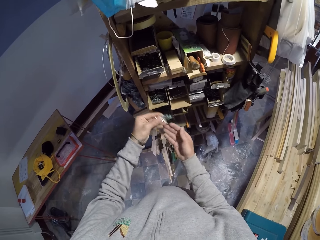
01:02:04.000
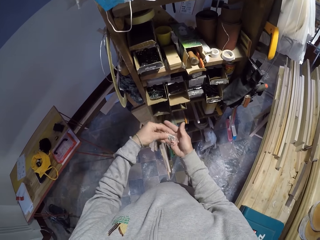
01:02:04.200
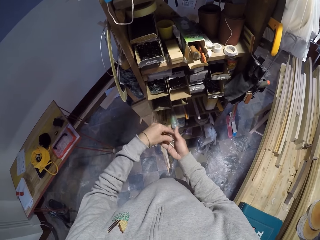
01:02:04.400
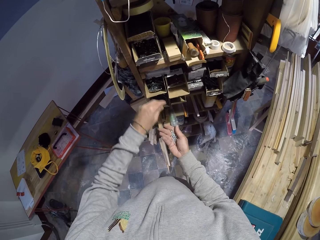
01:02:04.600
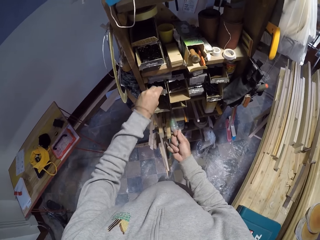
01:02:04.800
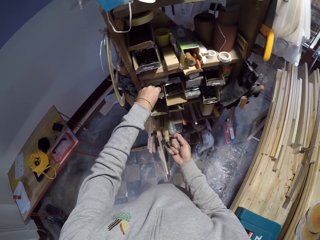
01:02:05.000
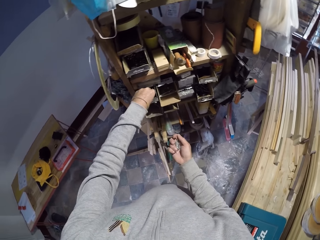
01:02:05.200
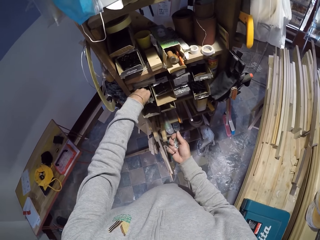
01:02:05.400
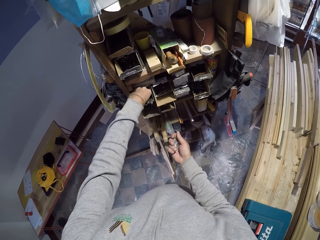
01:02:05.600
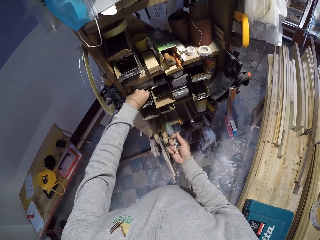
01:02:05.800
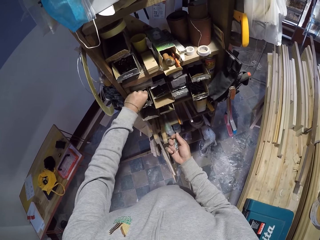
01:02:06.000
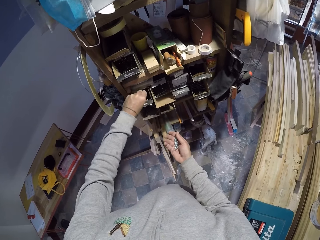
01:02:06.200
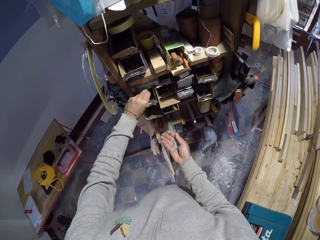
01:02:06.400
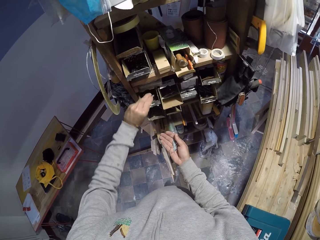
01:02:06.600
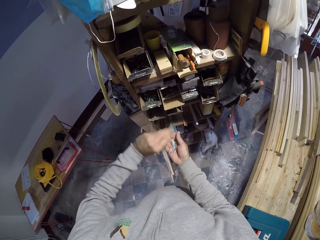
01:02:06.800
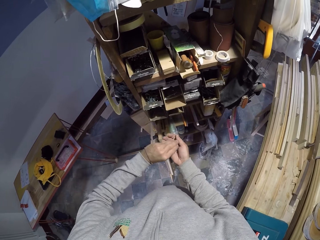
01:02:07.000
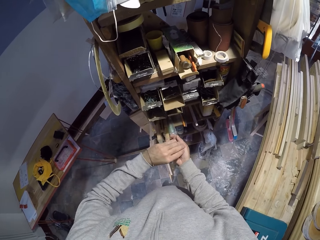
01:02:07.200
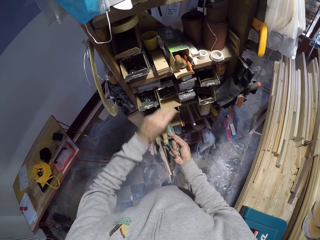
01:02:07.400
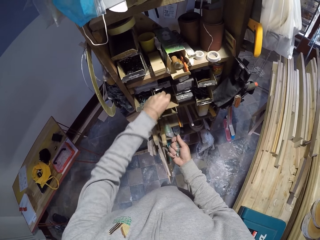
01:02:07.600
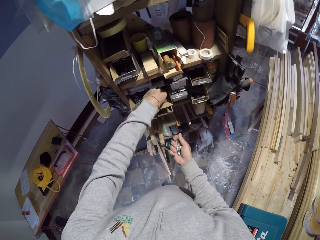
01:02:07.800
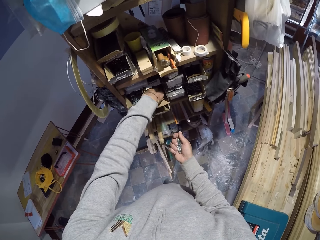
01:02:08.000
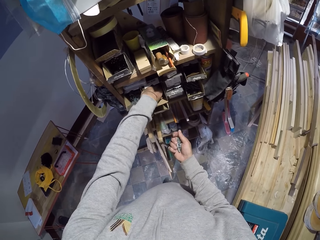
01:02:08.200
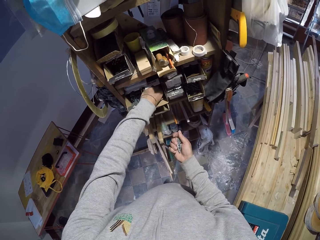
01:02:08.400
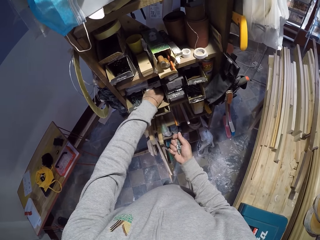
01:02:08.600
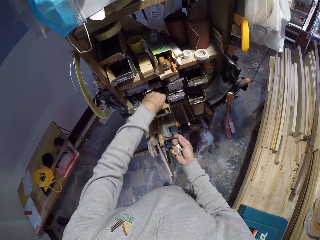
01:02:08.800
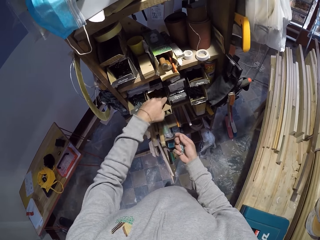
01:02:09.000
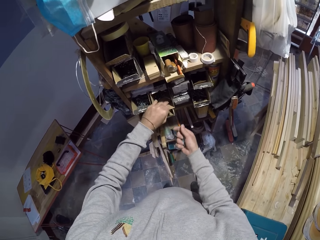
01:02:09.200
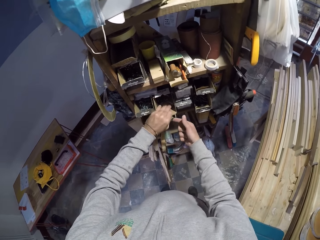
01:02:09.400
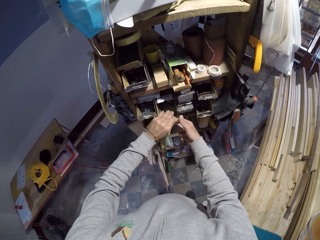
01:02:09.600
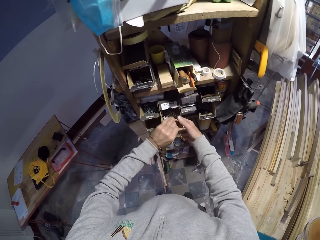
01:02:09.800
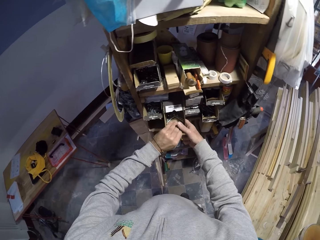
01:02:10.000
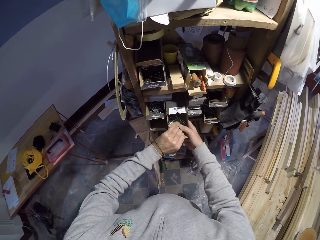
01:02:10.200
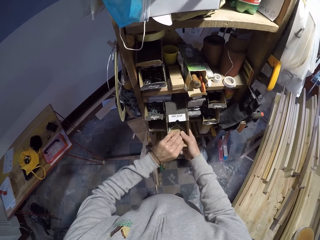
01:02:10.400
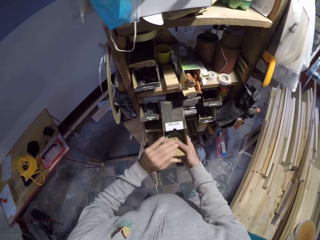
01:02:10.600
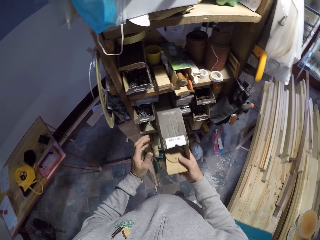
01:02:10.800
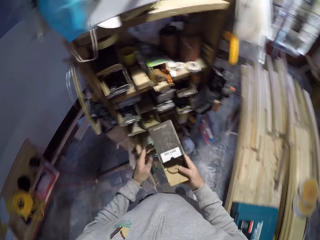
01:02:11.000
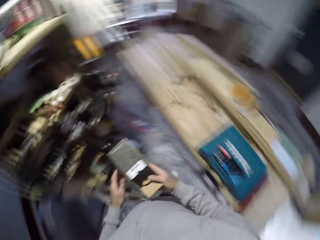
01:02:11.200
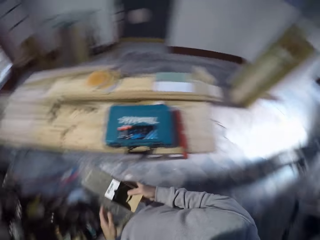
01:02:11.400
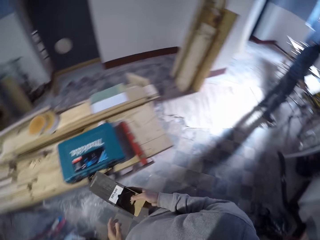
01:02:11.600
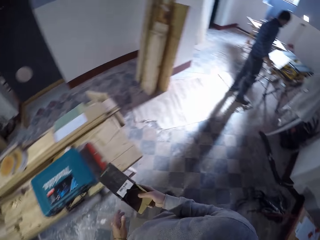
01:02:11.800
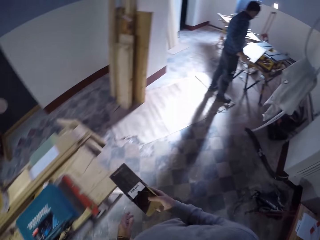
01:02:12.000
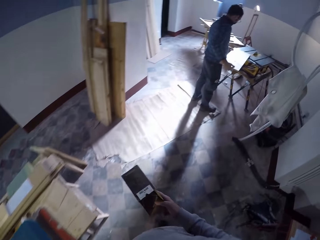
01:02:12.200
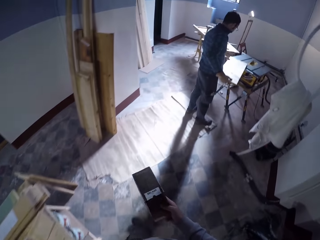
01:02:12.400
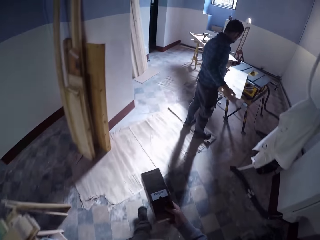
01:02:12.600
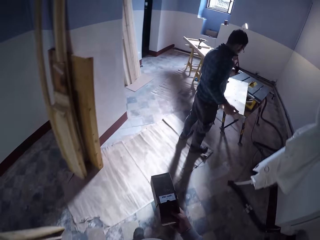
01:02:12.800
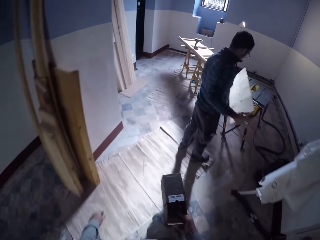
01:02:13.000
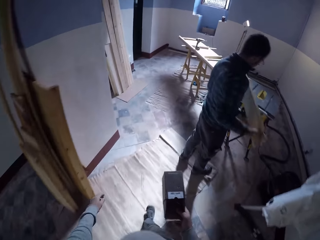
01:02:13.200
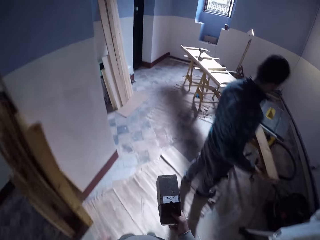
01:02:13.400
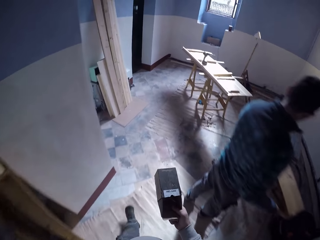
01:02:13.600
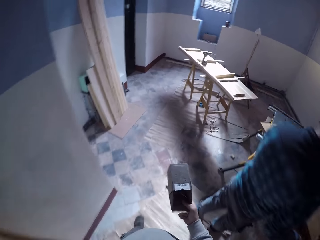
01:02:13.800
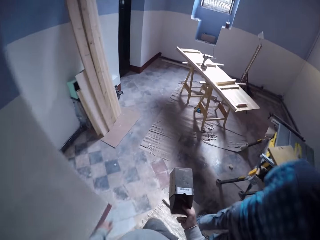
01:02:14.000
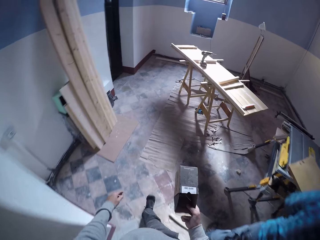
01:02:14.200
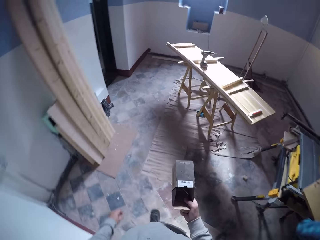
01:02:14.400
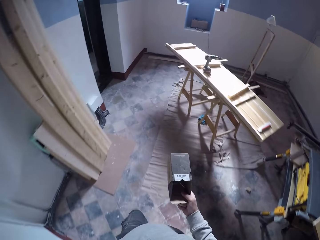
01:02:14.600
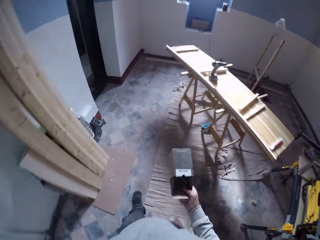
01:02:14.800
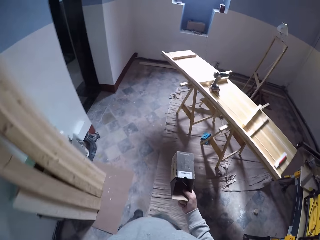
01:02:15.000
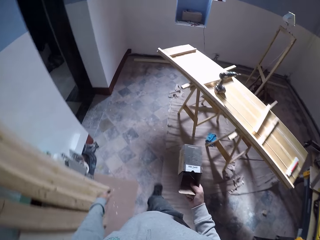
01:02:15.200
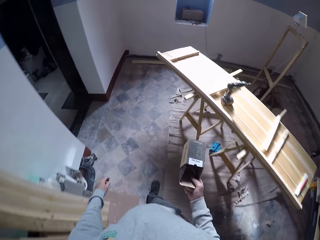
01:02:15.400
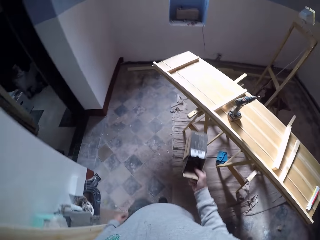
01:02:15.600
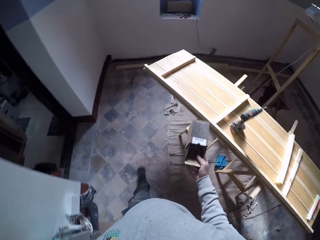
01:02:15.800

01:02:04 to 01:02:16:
The camera wearer puts the bunch of nails in his right hand. He picks up a bunch of nails from the nail pack with his left hand. He puts the bunch of nails in his right hand. He picks up the nail pack from the wooden stand with both hands. He holds the pack of nails with his right hand. He pulls a box from a shelf. He walks around. A man picks up a plank from a table saw with both hands. The man holds a piece of wood.

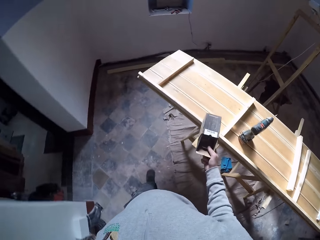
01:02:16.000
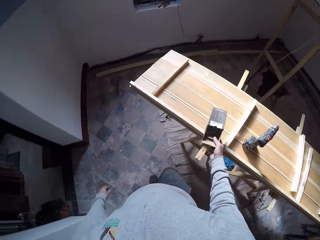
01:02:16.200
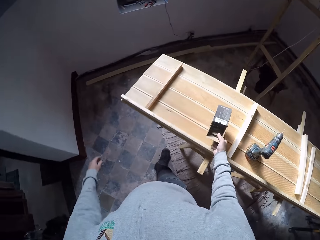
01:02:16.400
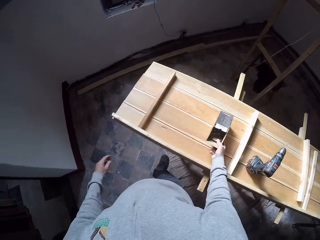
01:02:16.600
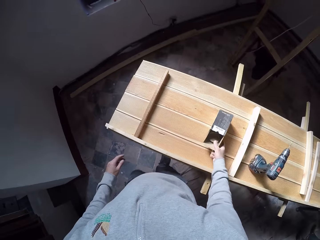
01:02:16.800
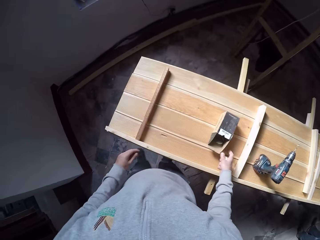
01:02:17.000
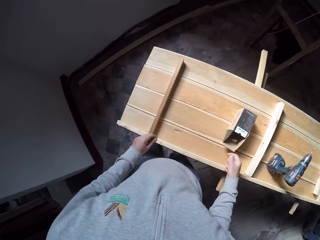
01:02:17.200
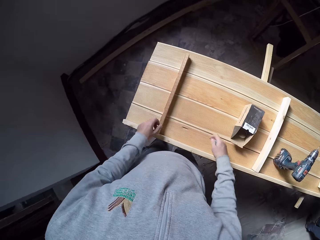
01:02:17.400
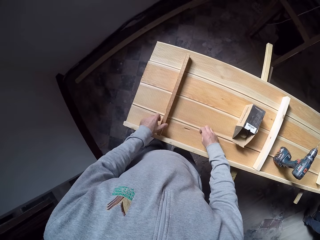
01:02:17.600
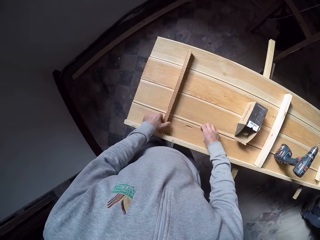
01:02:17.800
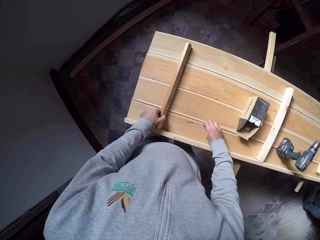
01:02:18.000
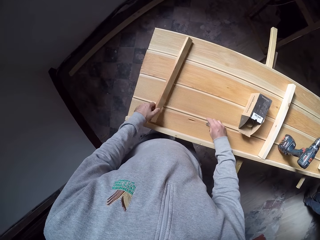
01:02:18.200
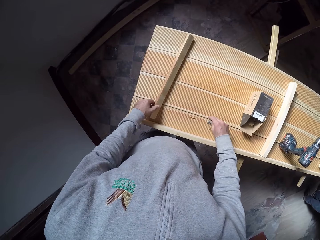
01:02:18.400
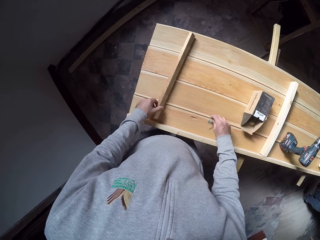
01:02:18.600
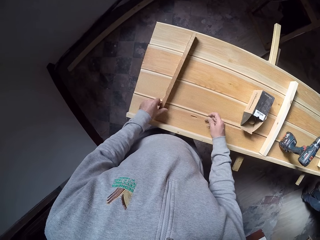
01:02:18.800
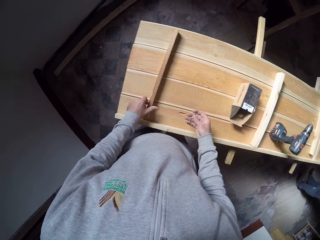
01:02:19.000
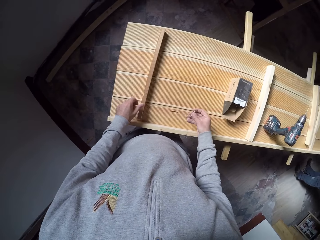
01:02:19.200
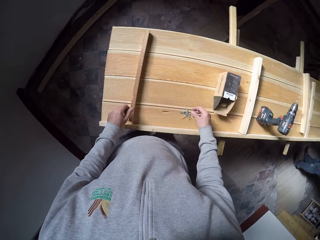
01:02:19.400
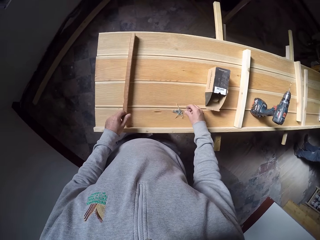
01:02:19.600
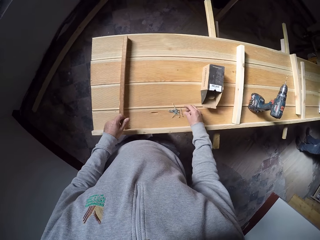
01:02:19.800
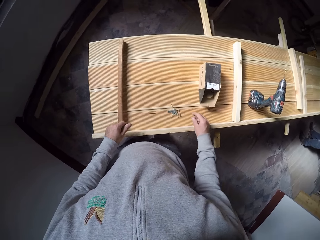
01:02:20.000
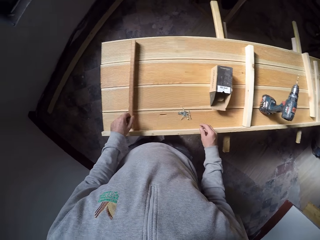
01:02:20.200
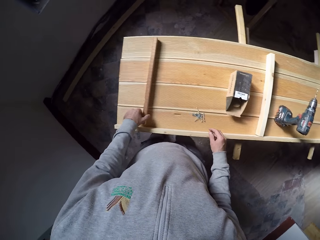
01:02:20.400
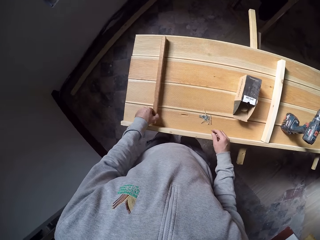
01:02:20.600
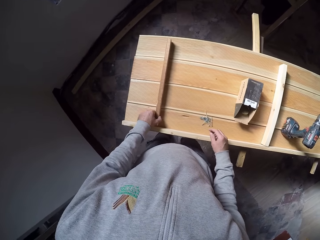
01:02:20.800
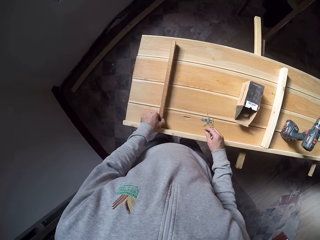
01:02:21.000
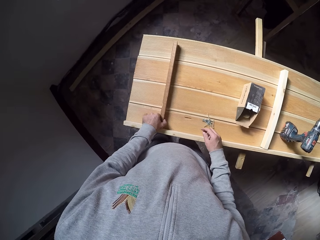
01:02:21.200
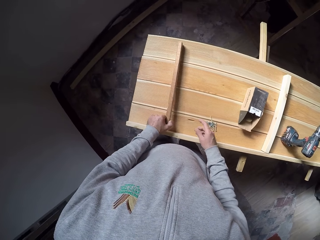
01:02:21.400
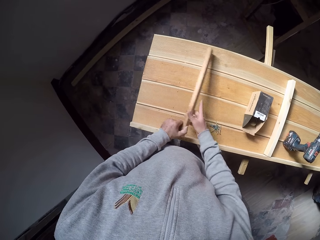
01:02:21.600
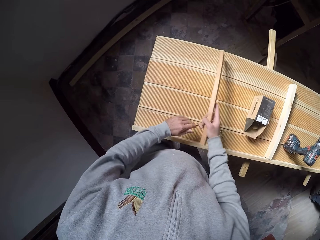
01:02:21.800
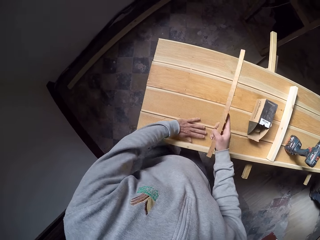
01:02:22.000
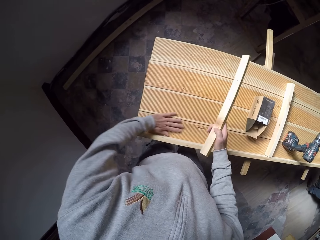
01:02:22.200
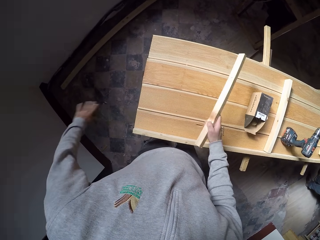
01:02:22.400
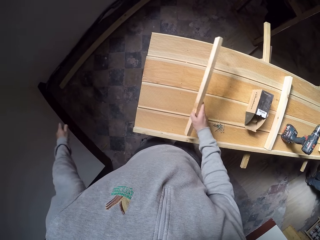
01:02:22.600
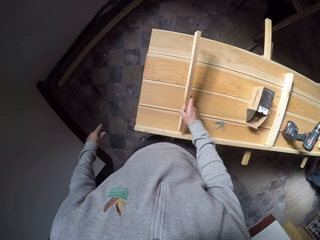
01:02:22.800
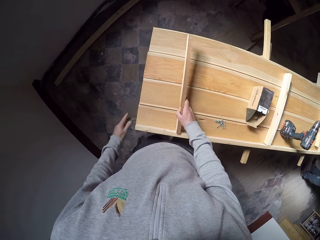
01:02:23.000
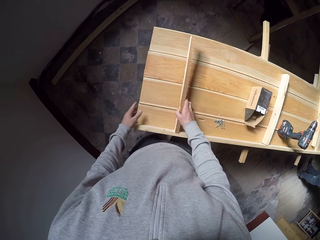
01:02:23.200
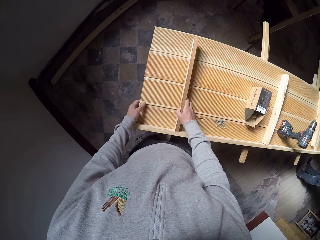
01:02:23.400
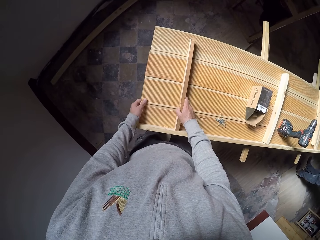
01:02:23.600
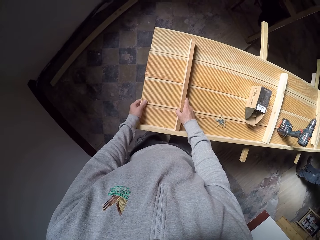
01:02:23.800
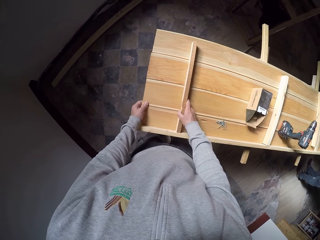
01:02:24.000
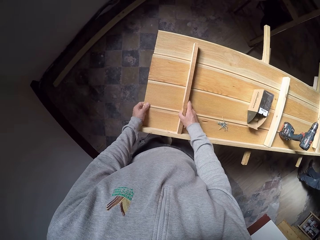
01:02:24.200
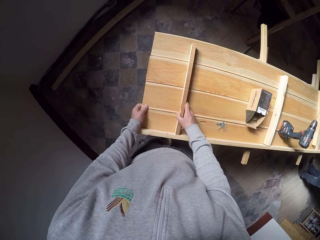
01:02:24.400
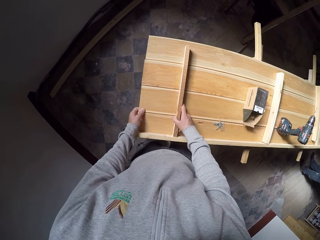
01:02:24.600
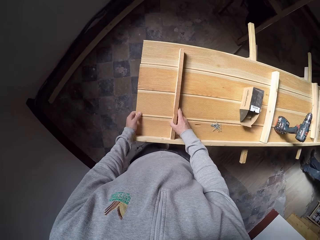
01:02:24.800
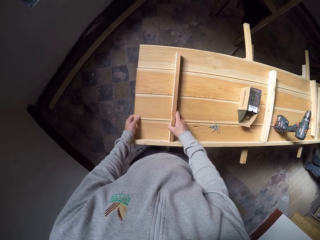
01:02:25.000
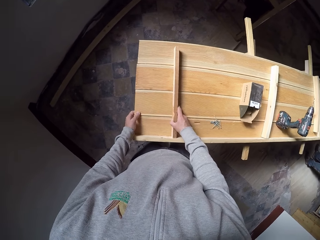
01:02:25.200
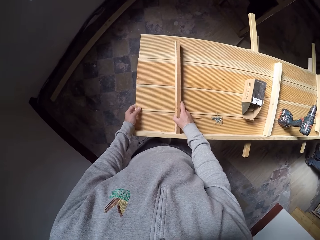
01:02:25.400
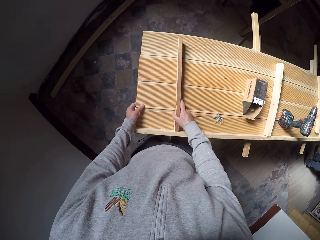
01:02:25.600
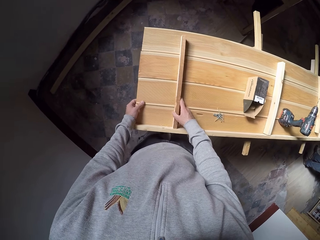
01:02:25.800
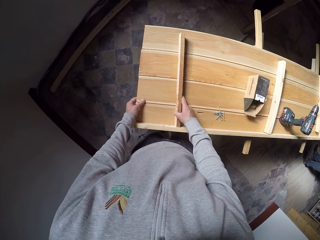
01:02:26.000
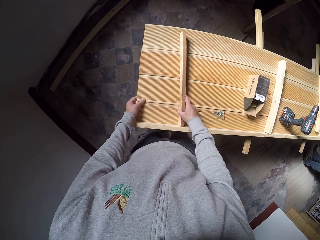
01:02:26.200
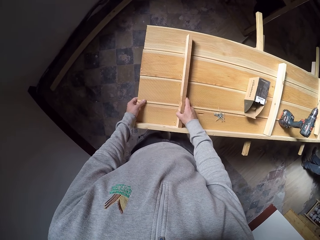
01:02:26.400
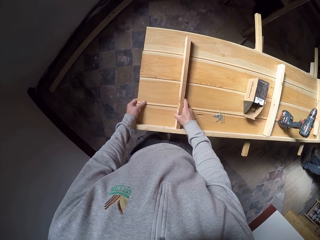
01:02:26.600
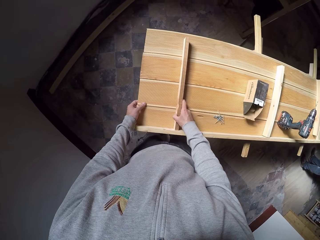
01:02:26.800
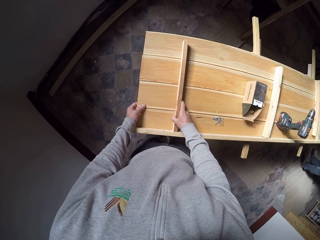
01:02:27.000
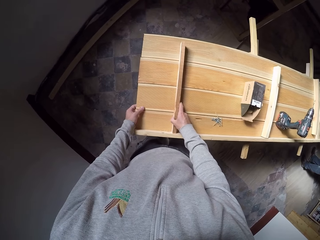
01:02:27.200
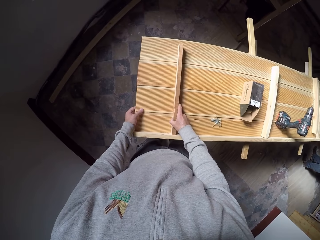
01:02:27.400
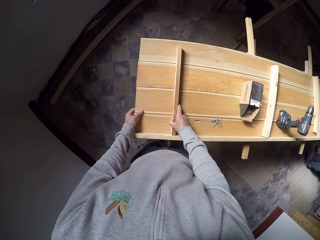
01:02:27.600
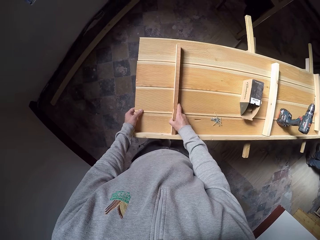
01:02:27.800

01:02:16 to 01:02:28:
The camera wearer drops the nail pack on the plank with his right hand. He drops the bunch of nails on the plank with his right hand. He adjusts the small plank on the plank with his left hand. He drops a nail on the plank with his right hand. He adjusts the small plank on the plank with his left hand. He transfers the small plank from his left hand to his right hand. He wipes the surface of the plank with his left hand. He places the small plank on the plank with his right hand. He adjusts the small plank on the plank with his right hand.
